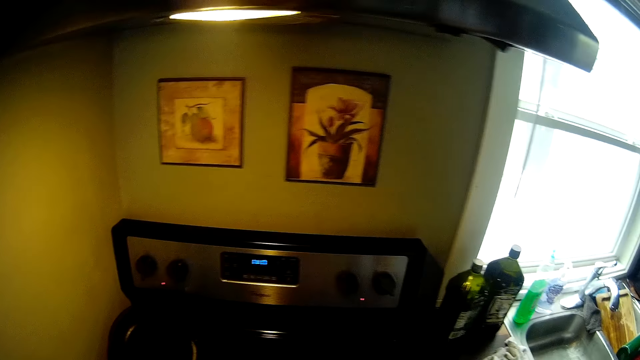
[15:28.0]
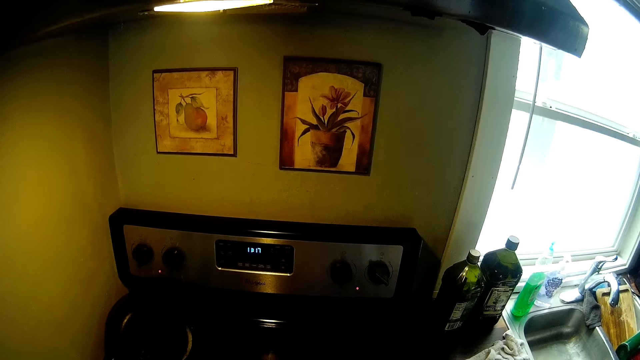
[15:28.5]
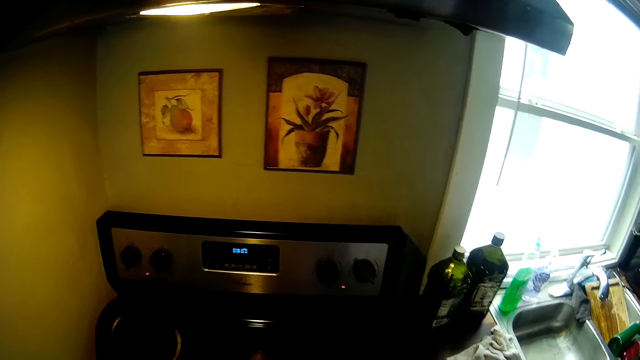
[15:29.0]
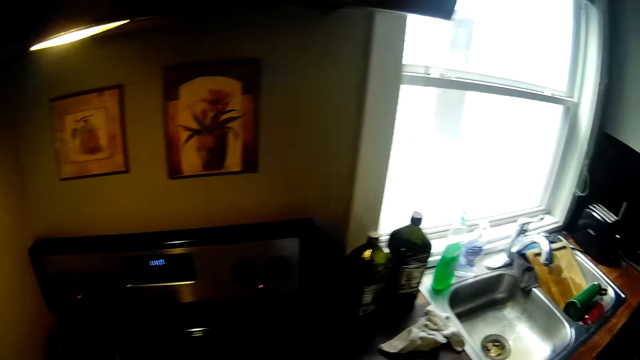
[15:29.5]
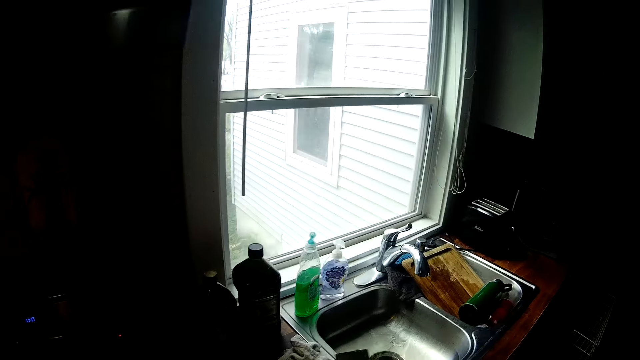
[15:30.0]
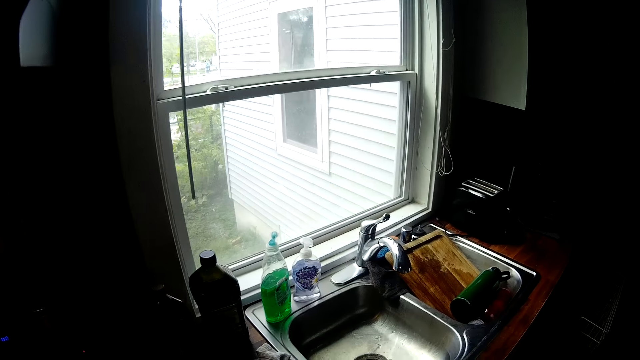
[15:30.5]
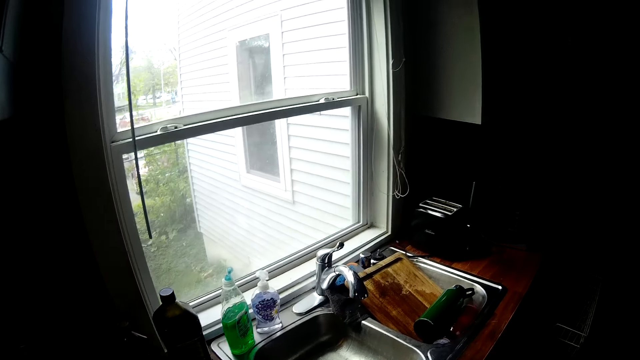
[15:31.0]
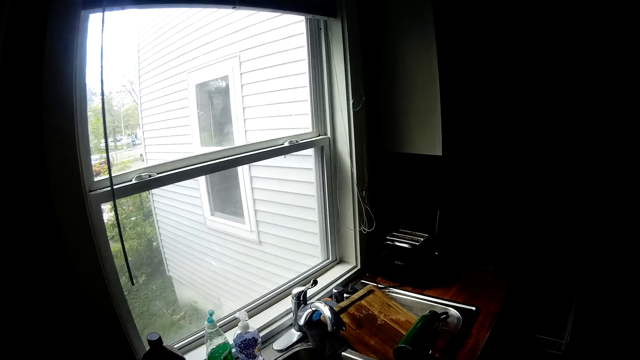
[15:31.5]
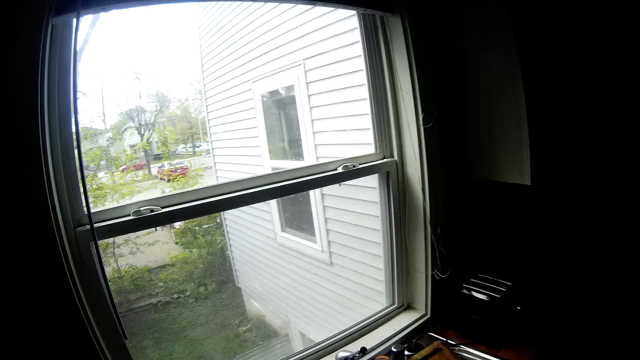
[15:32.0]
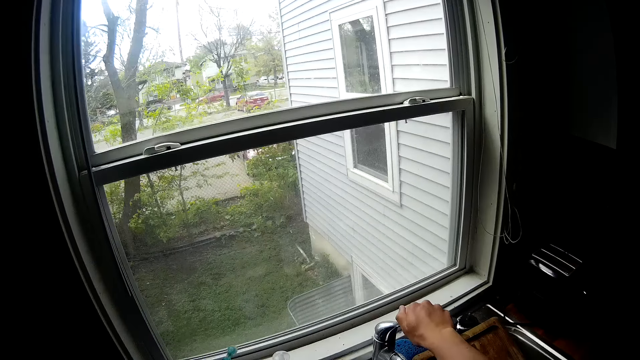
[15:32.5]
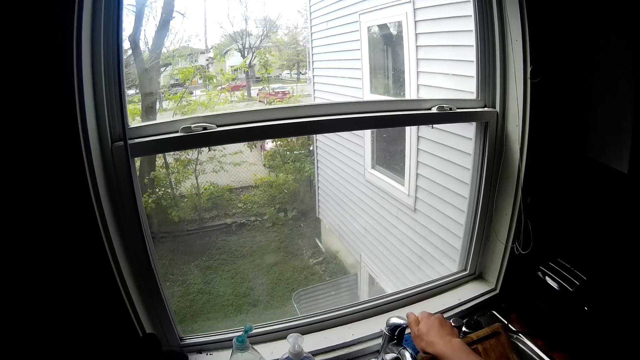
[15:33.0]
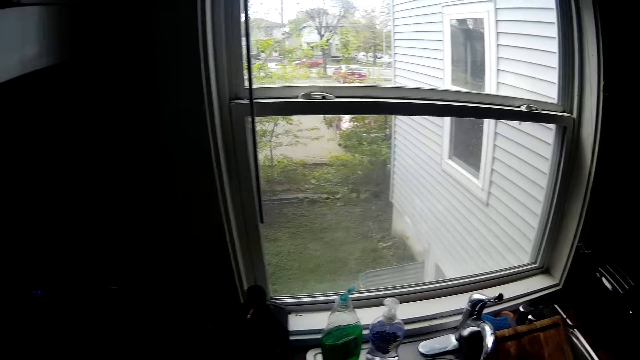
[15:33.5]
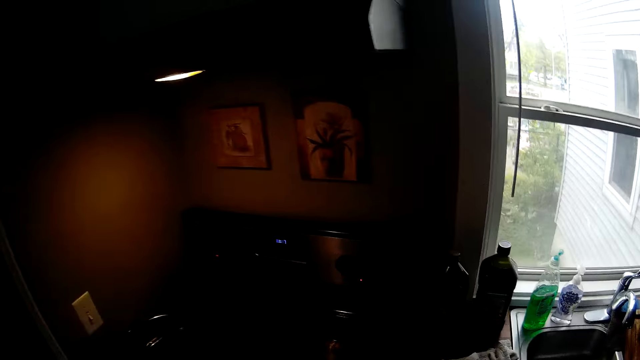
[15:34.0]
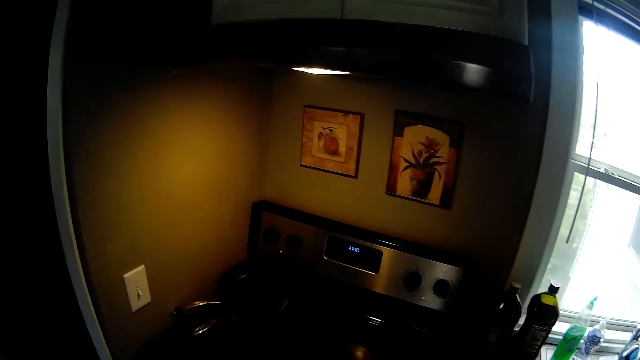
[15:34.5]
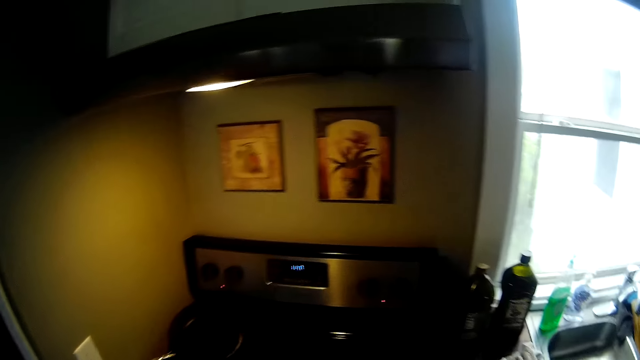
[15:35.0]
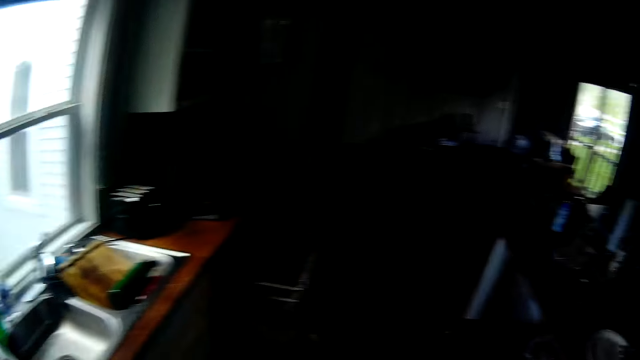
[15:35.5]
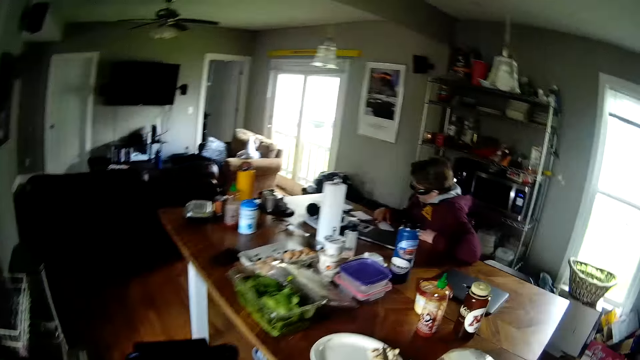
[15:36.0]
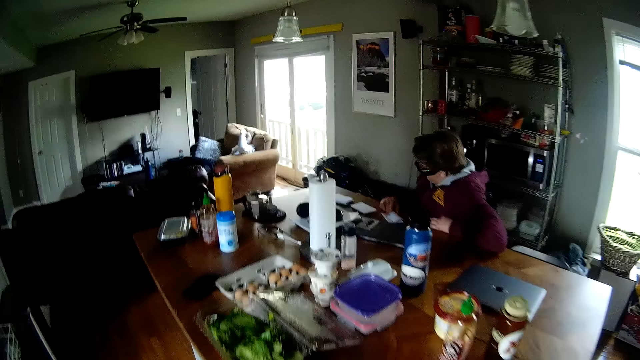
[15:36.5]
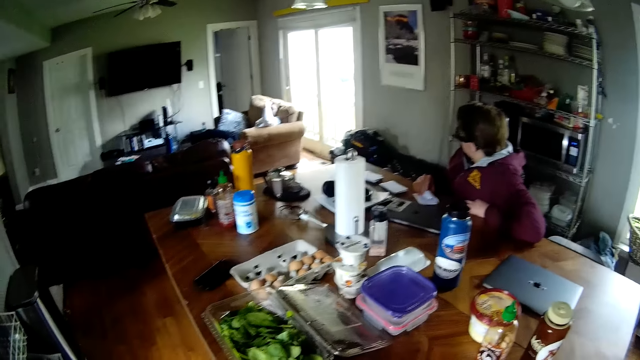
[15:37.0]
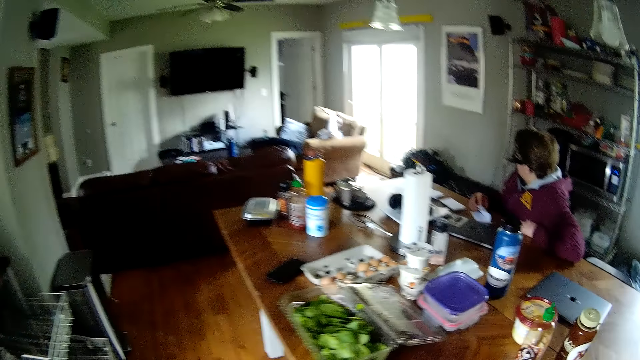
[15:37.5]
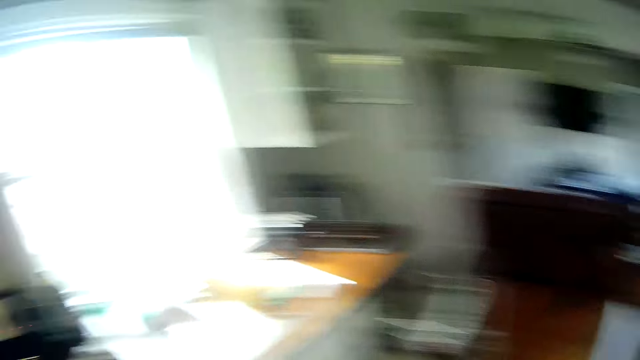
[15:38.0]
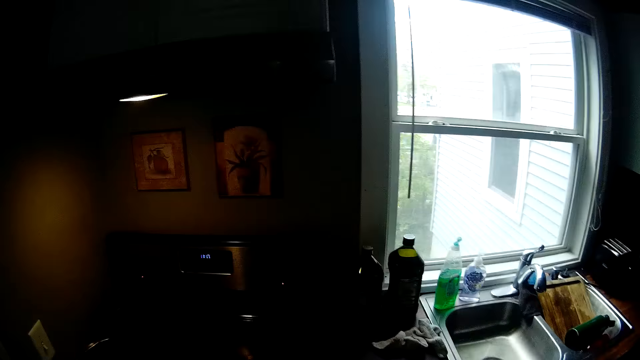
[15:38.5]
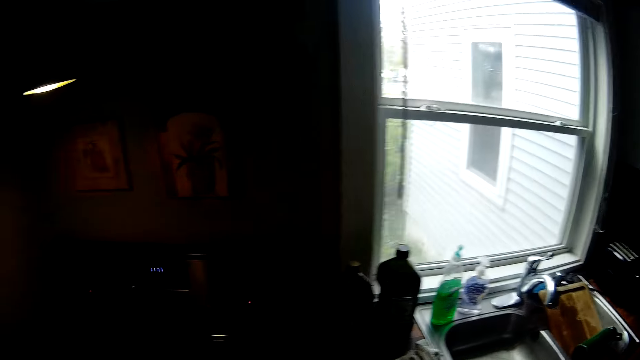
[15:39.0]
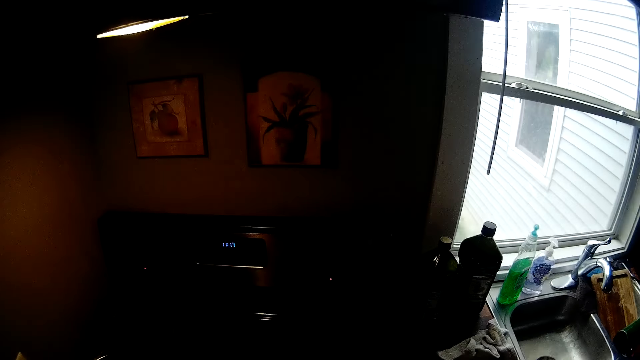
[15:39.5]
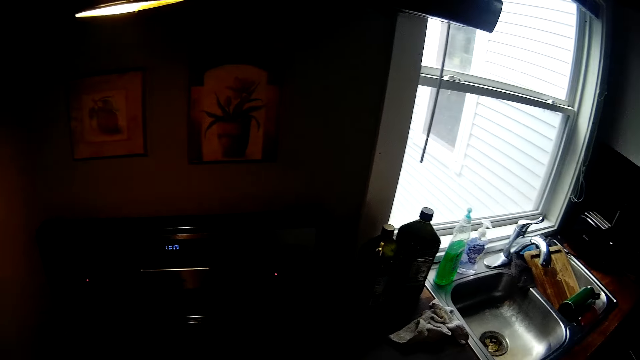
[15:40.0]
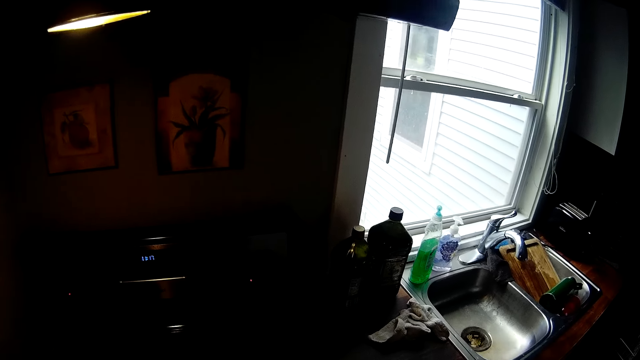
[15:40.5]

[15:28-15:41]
The camera wearer drops the spatula from the kitchen counter on the sink with his right hand. He turns on a tap on the kitchen sink with his right hand. He touches the water tap. A man picks a piece of paper from the table with his right hand.

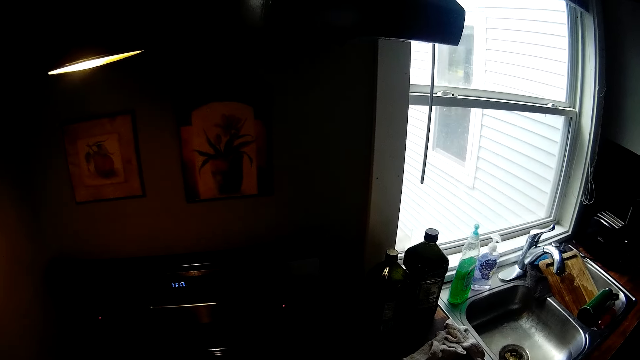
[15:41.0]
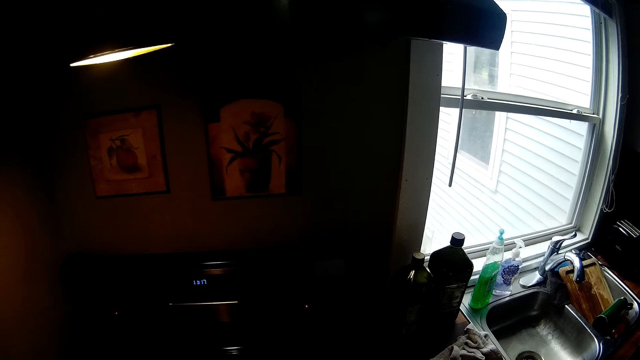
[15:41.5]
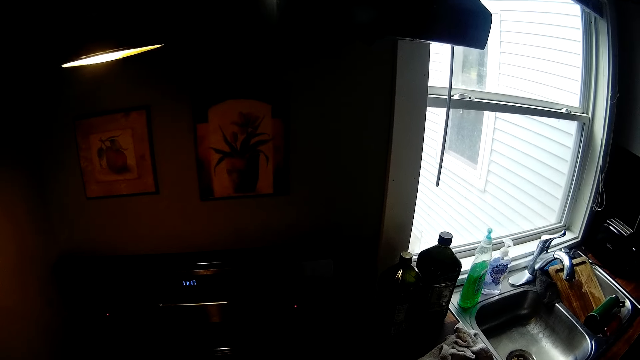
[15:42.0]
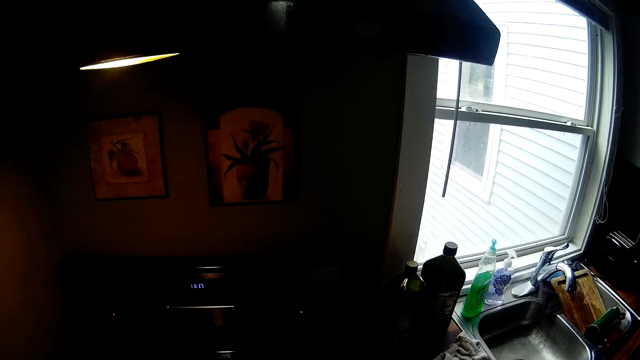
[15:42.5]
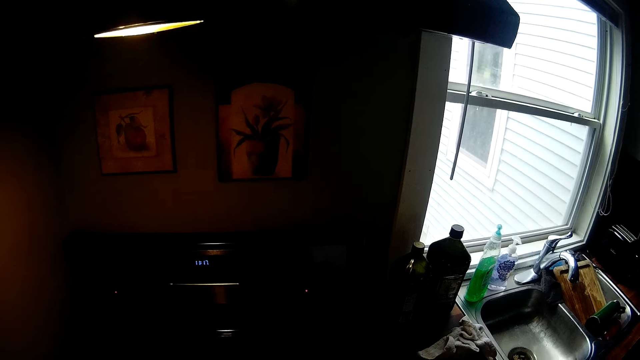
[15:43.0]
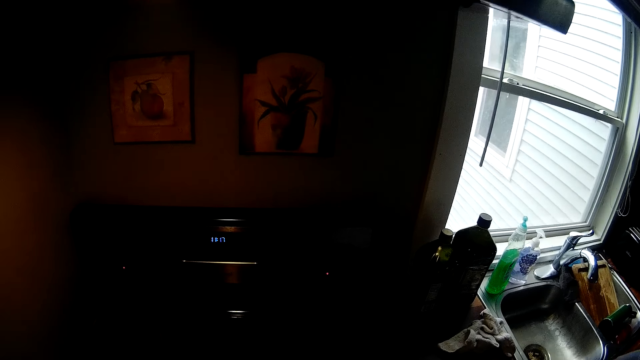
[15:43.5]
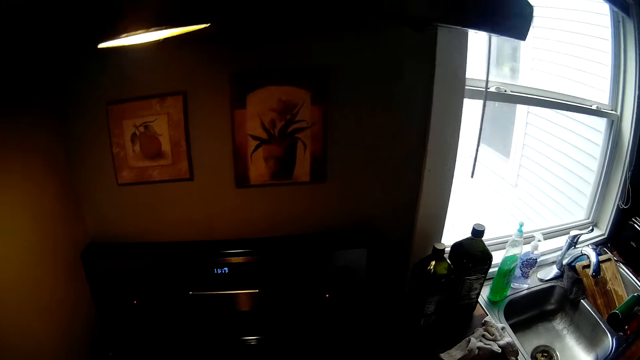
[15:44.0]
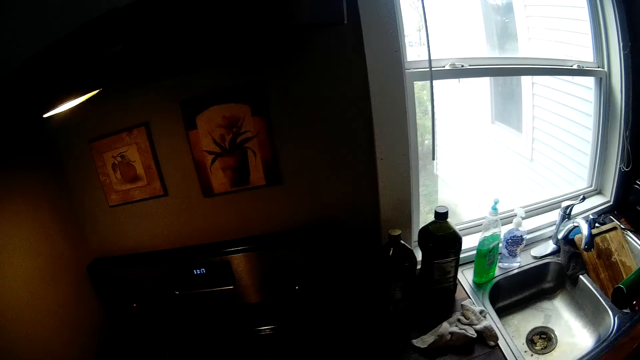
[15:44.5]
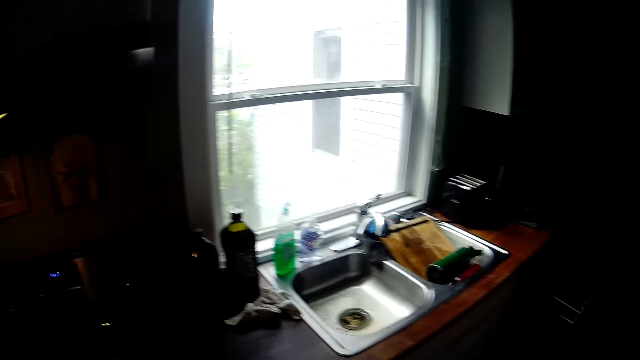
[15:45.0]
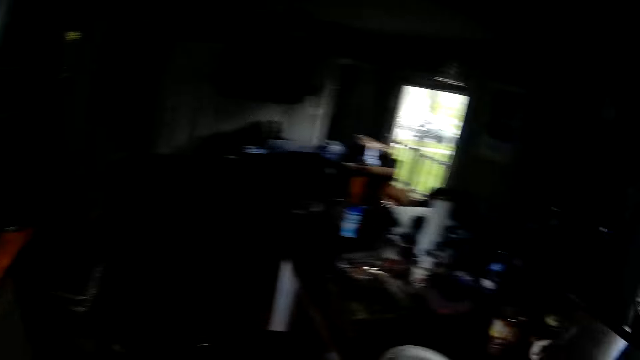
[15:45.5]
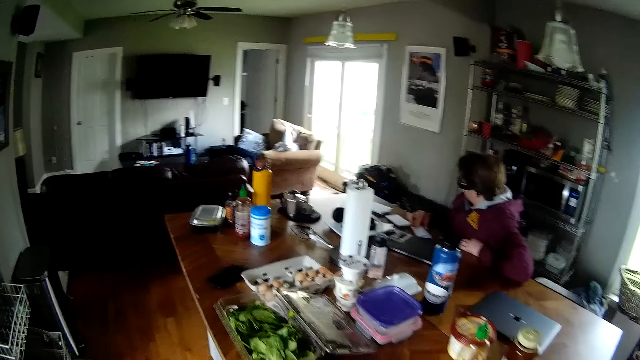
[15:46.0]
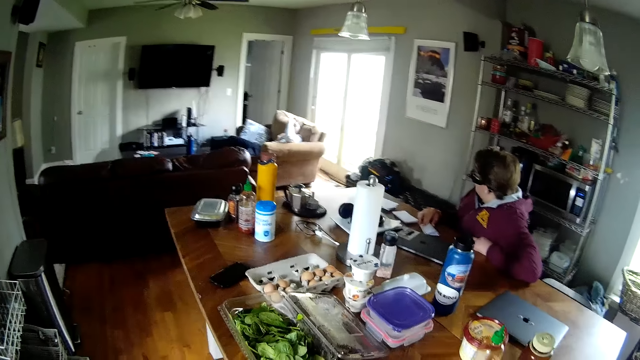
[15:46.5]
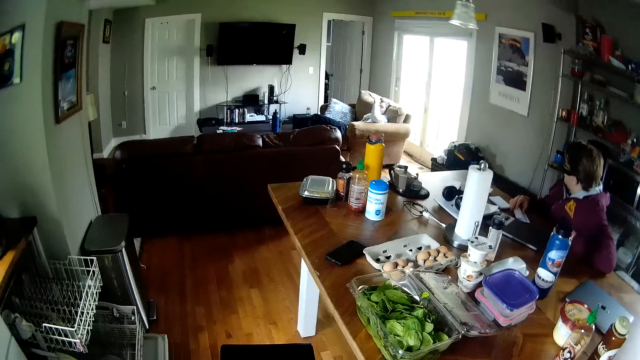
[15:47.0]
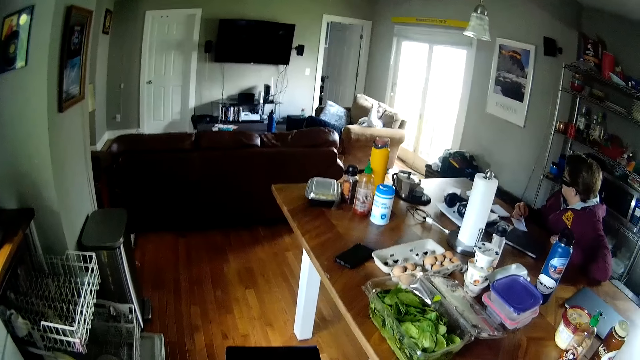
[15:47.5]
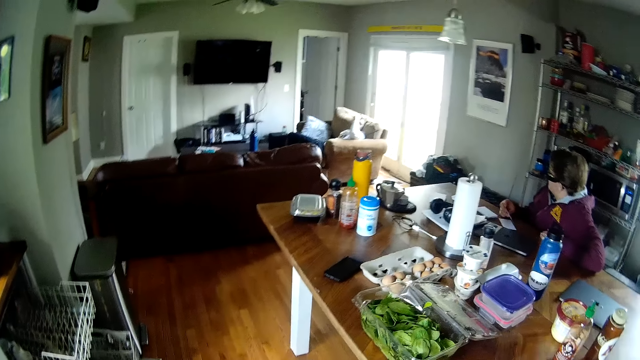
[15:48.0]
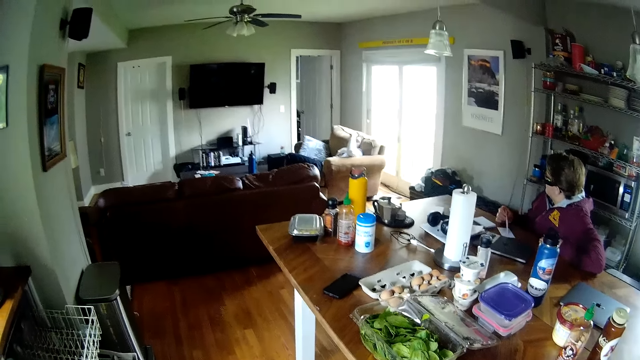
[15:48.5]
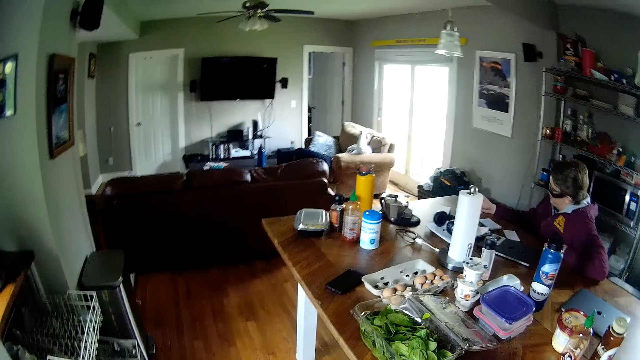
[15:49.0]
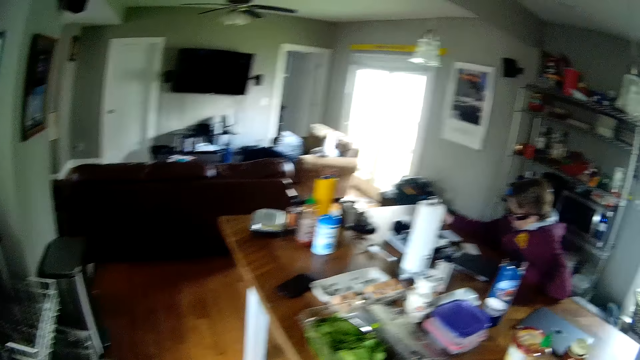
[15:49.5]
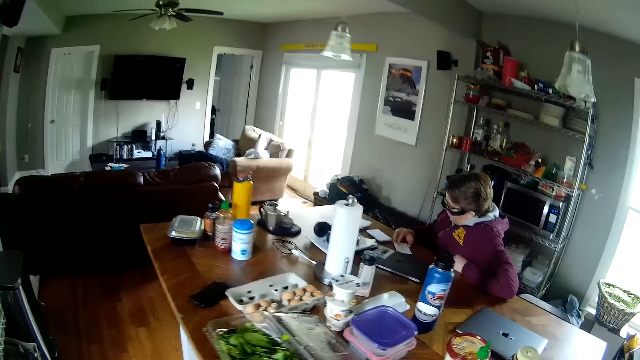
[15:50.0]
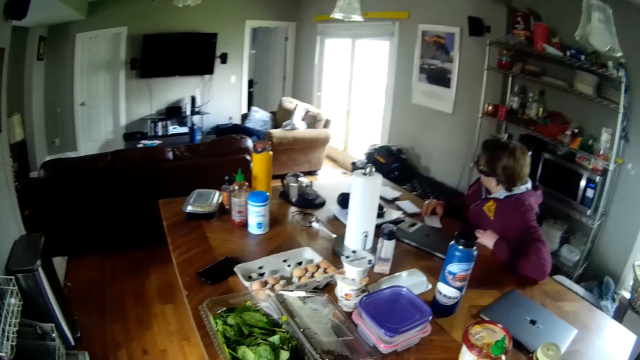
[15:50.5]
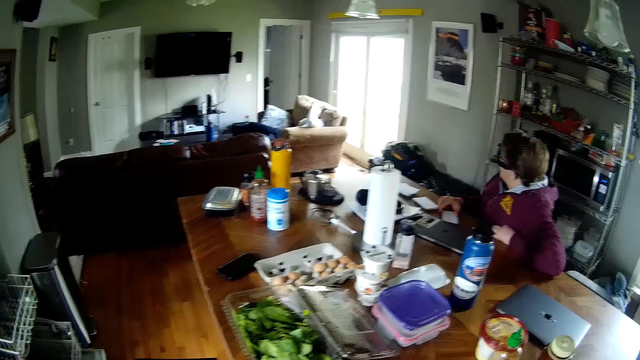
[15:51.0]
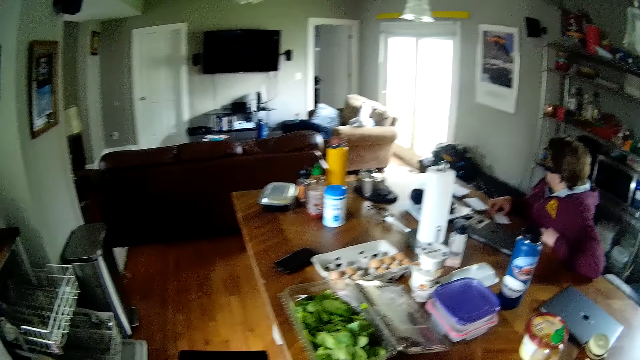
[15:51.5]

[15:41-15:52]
The camera wearer moves towards the dining table. A man picks a piece of paper from the table with his right hand. He drops the piece of paper on the table with his right hand. He picks a card on the table.
